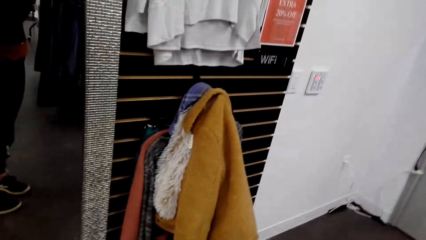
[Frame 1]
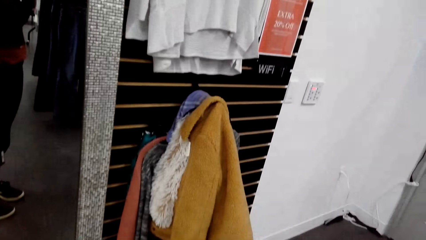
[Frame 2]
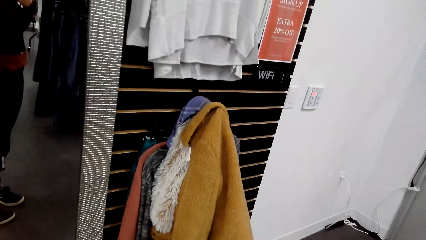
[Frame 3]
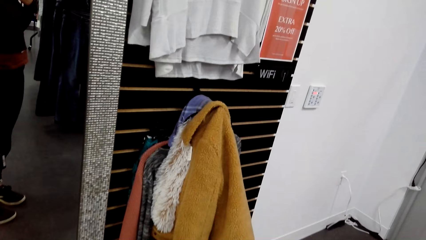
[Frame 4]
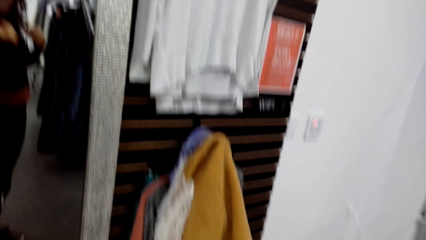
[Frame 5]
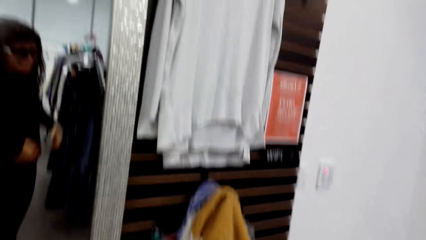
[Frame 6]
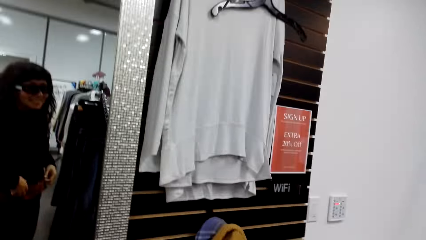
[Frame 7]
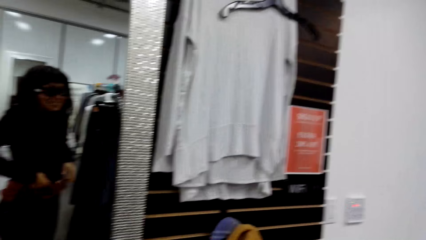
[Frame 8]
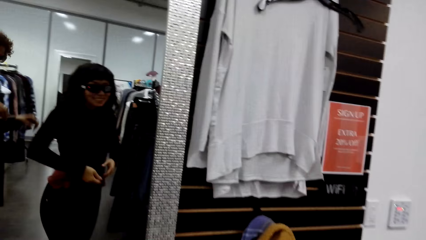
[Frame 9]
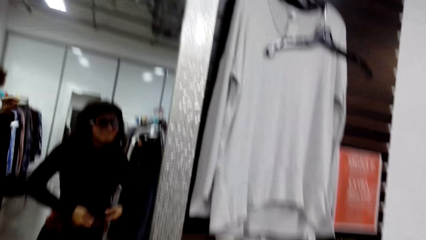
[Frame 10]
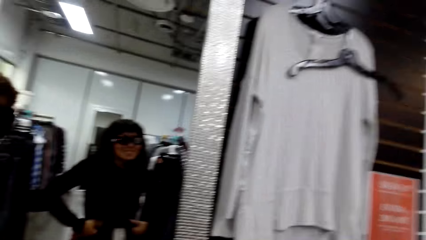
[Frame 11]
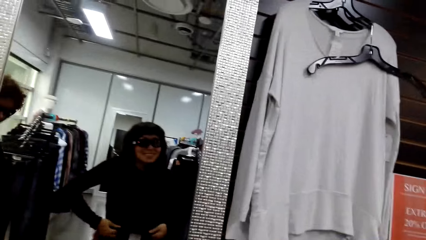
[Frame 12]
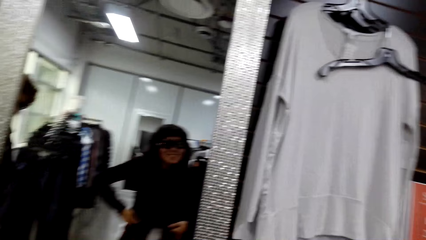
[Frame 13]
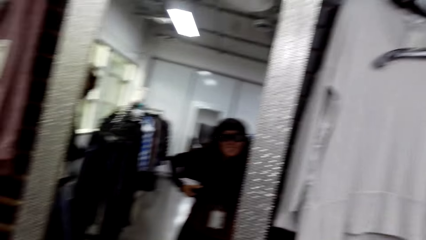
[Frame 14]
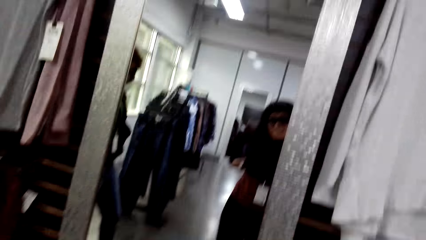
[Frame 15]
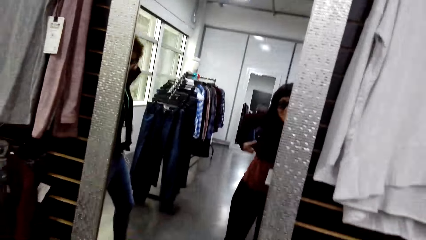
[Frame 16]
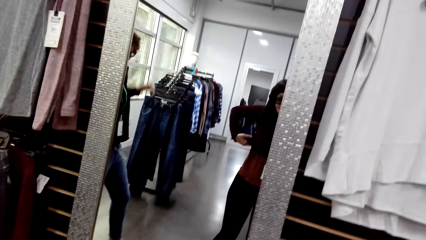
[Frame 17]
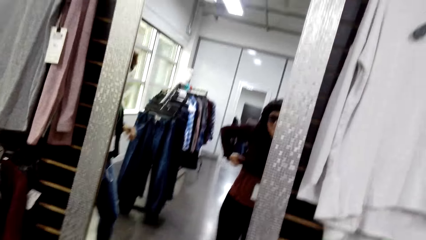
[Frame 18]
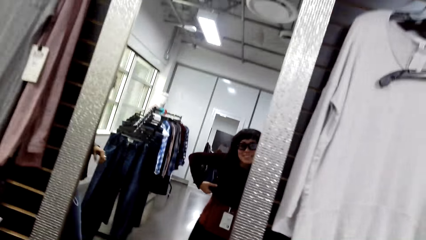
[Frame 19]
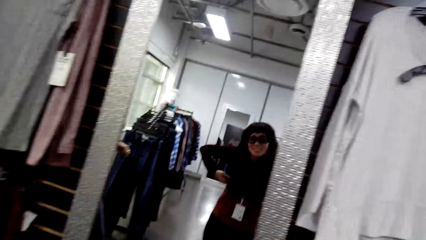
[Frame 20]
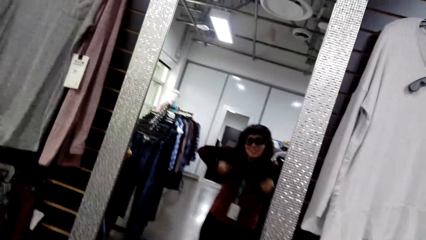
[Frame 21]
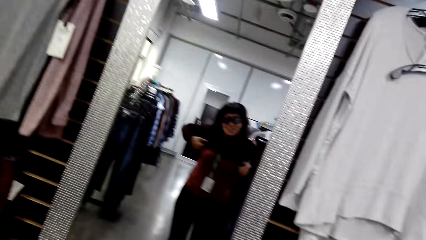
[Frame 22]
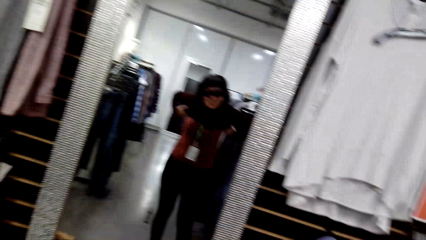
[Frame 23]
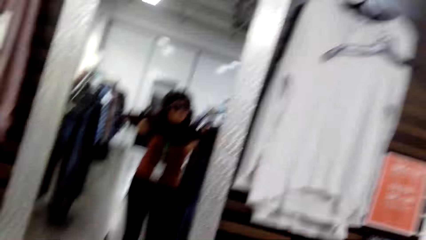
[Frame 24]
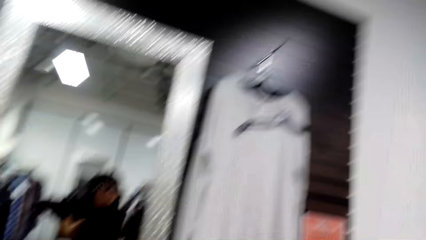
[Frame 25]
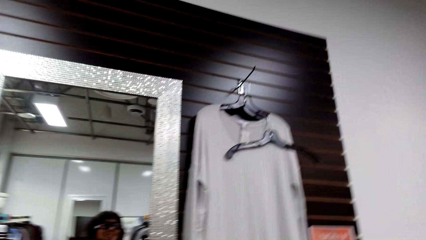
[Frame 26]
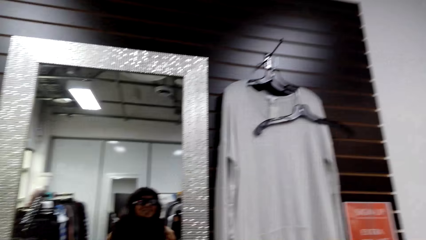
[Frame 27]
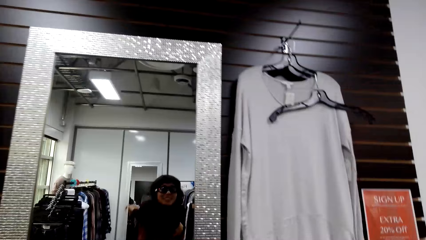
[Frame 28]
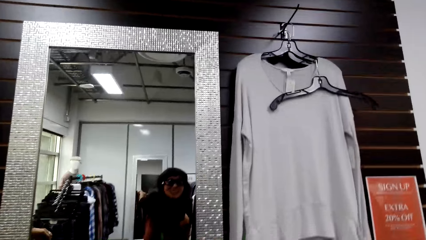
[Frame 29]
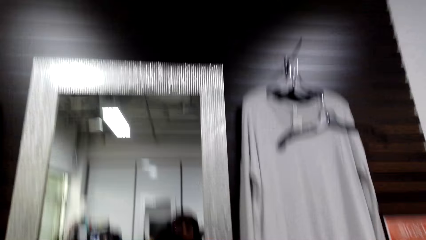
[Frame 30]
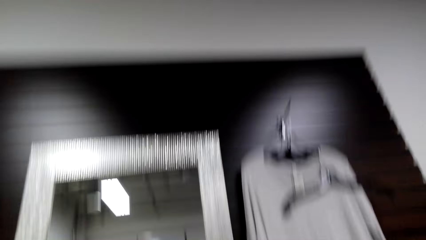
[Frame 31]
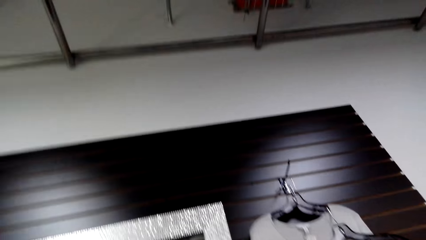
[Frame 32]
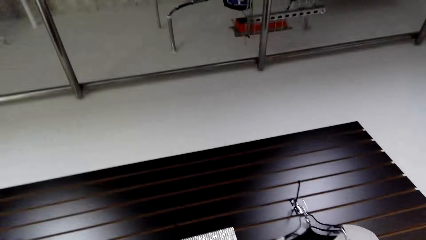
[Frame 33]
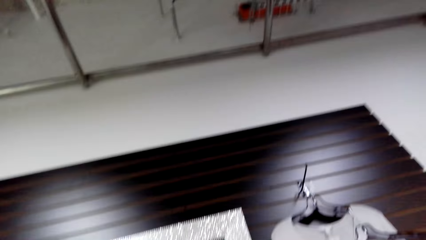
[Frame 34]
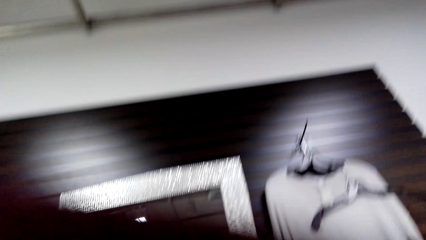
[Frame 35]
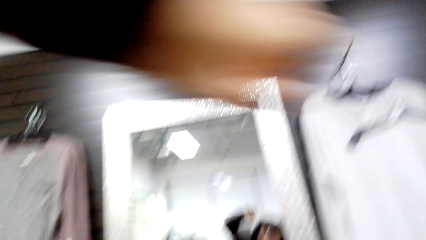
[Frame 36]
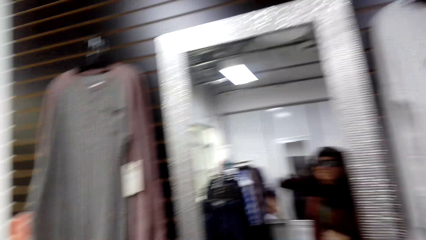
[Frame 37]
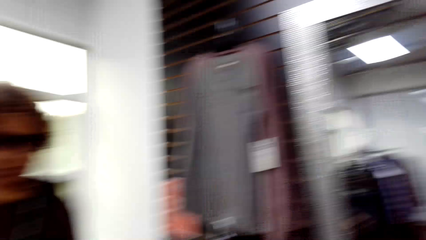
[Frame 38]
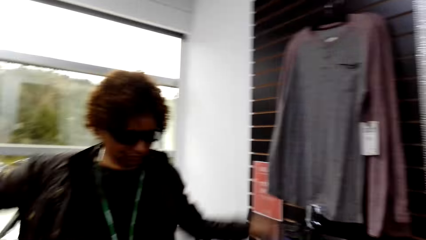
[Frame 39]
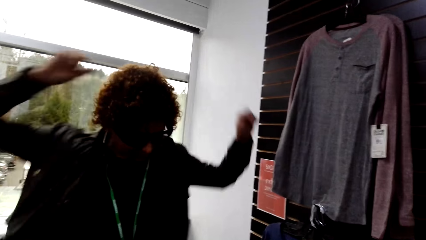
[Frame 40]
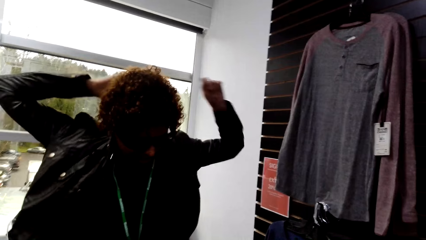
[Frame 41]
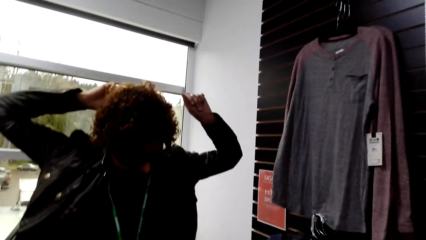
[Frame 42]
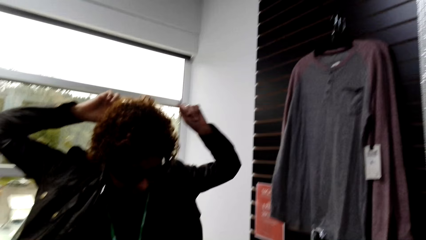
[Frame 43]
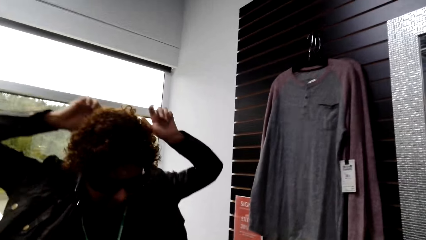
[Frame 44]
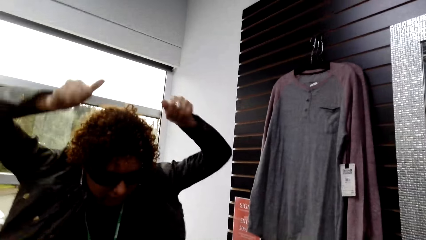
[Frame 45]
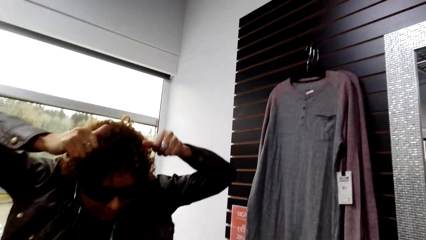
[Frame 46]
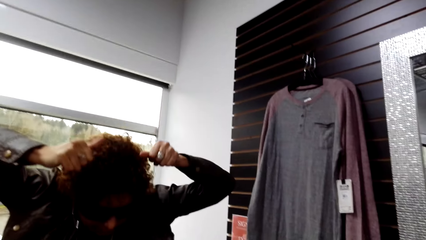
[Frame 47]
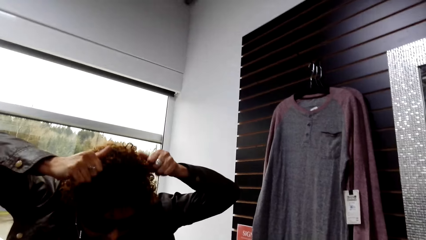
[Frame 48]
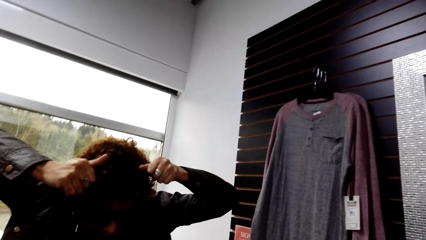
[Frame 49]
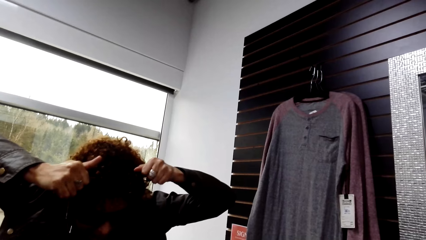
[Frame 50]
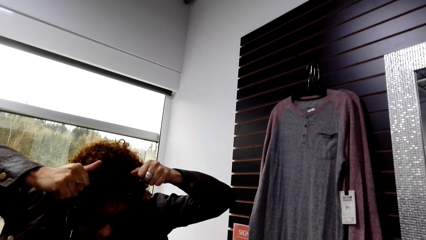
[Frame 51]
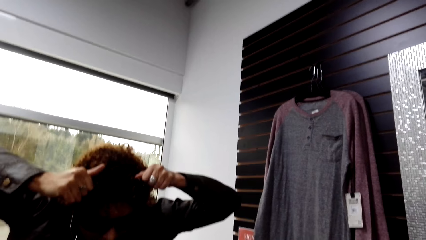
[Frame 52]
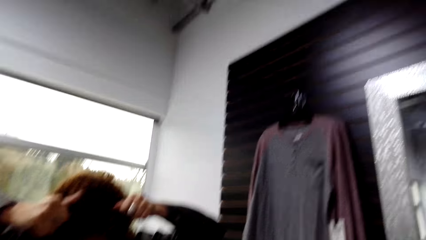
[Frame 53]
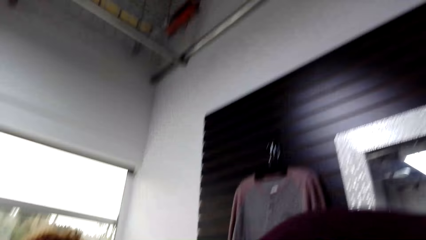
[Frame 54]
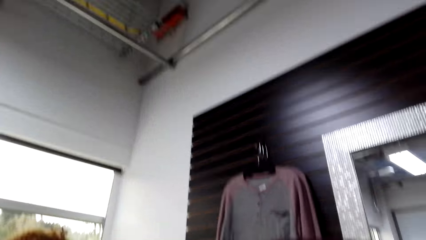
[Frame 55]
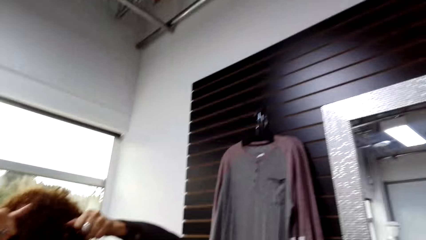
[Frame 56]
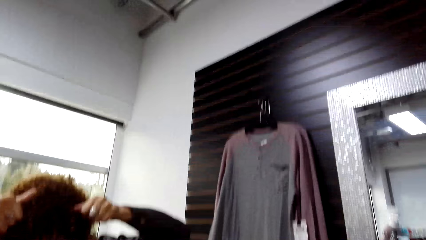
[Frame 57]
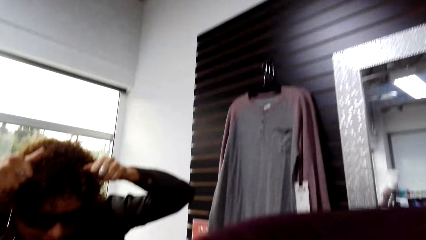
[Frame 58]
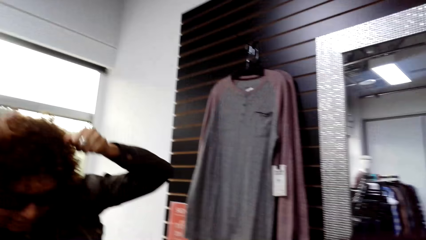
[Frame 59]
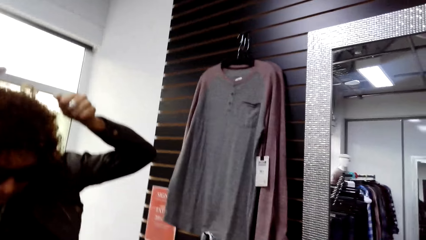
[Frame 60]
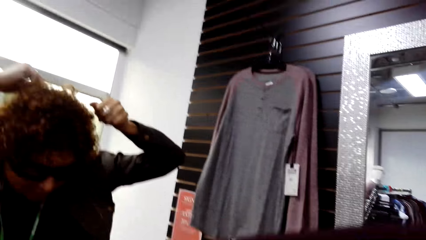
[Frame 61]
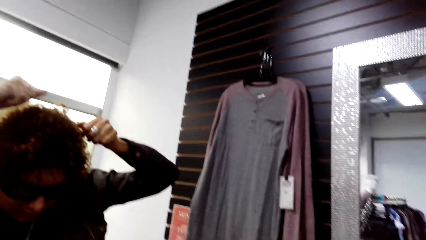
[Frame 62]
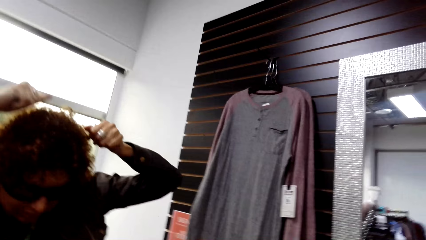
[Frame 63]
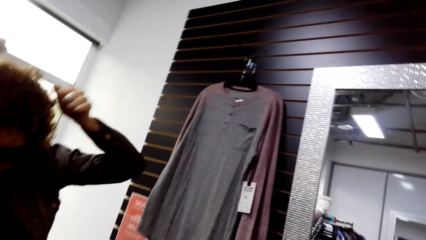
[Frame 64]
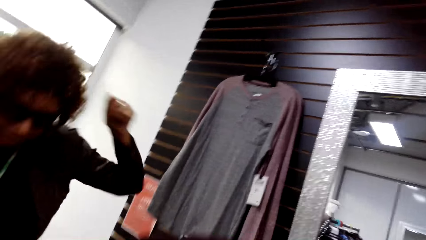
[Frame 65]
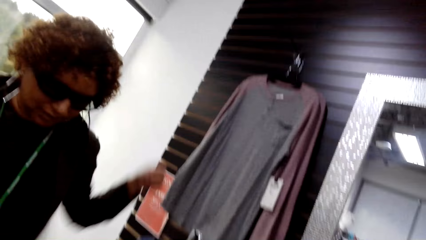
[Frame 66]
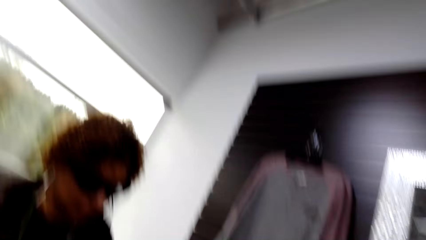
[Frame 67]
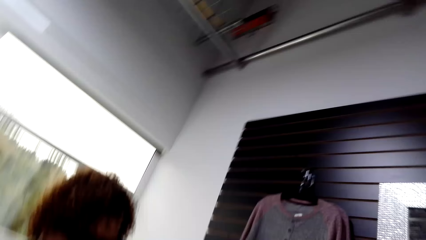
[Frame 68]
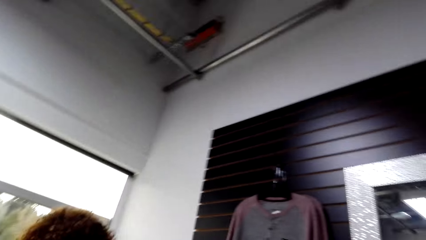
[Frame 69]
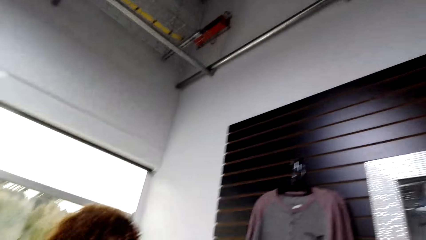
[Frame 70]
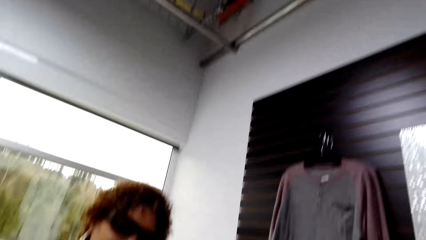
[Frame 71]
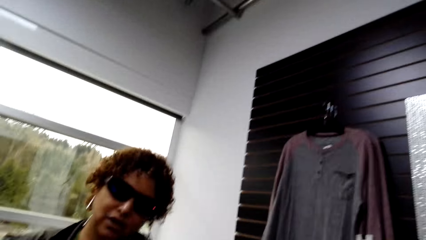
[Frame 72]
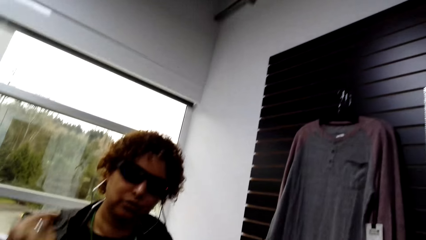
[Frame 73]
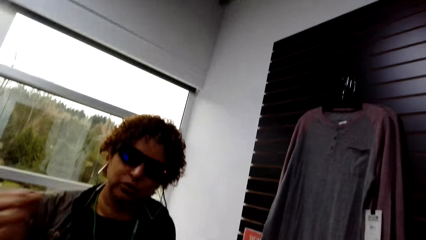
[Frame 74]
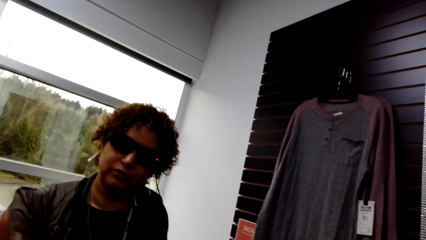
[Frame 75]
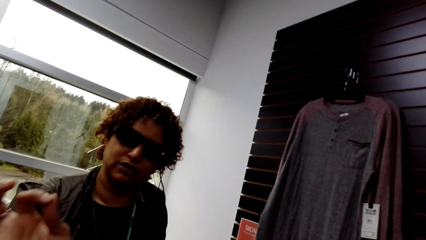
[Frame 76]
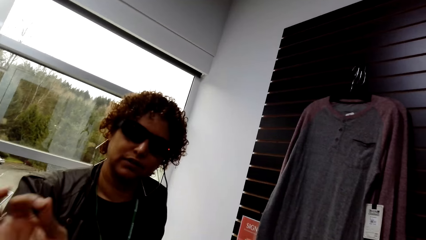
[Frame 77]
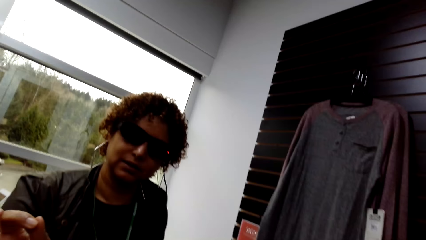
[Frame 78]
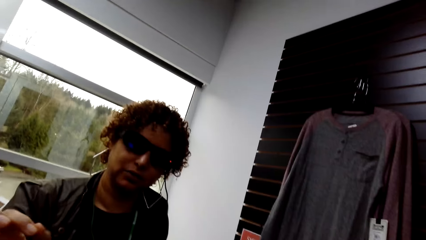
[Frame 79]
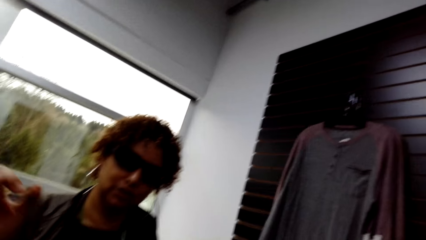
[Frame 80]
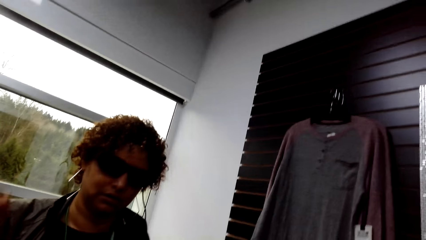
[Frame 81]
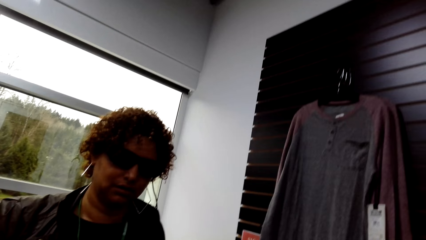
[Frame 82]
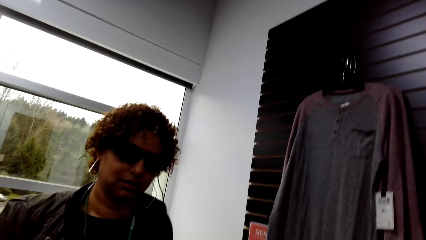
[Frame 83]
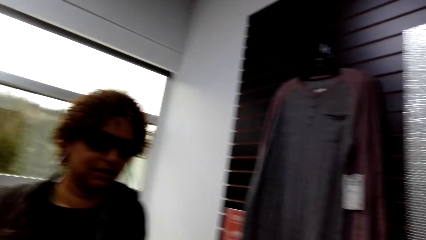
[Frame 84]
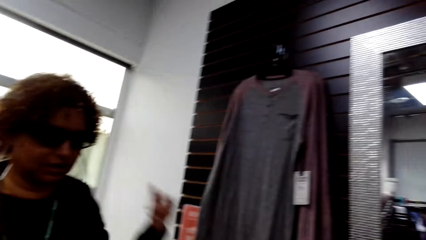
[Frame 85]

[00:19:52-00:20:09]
The camera wearer removes the cloth. A woman gestures with her hands. The woman shows something.
